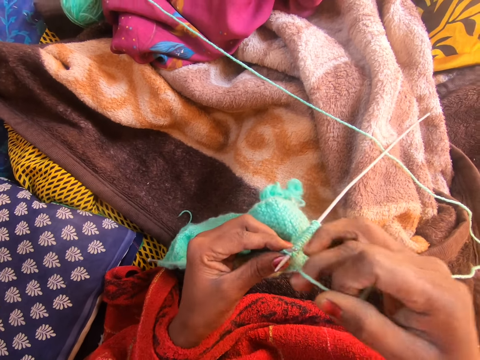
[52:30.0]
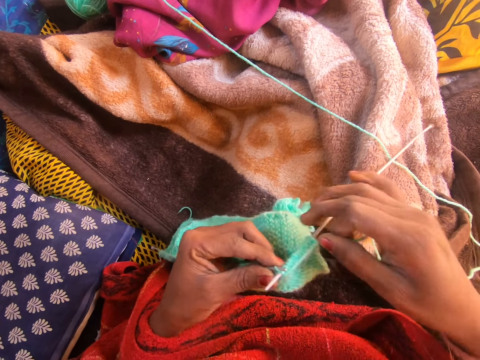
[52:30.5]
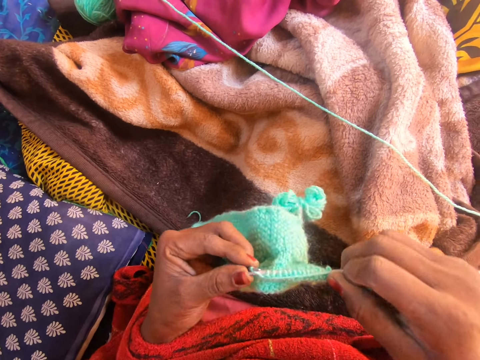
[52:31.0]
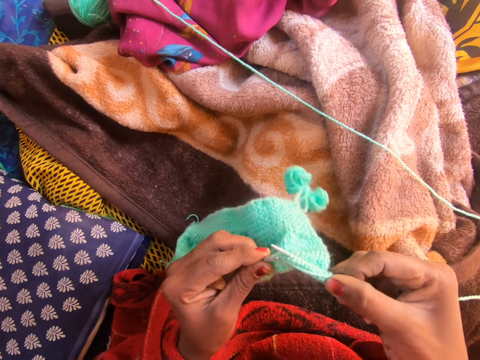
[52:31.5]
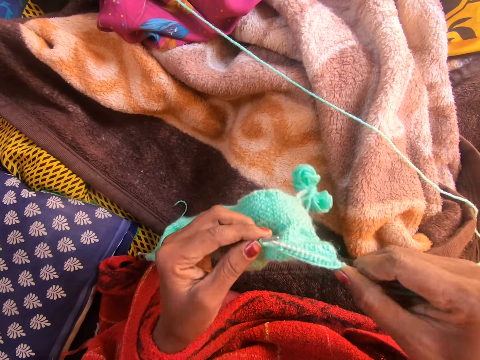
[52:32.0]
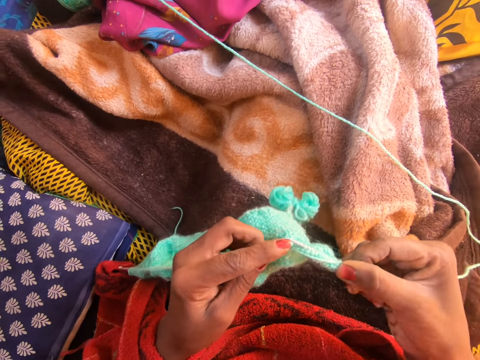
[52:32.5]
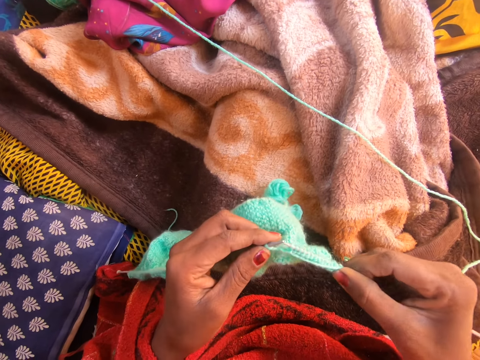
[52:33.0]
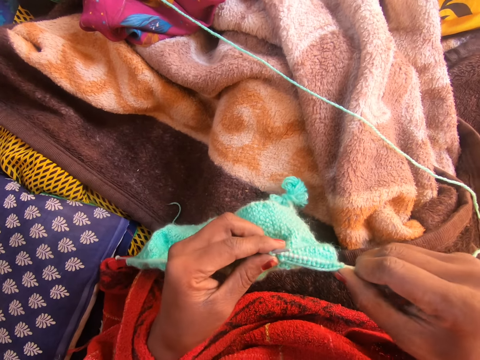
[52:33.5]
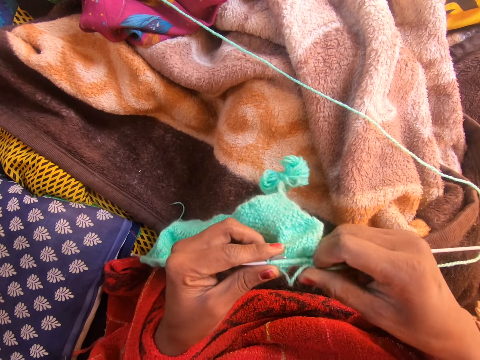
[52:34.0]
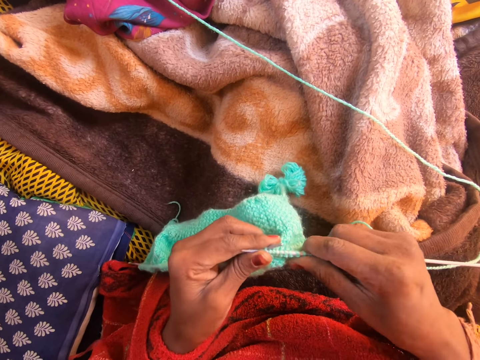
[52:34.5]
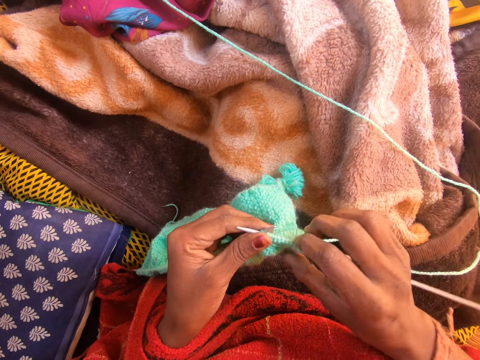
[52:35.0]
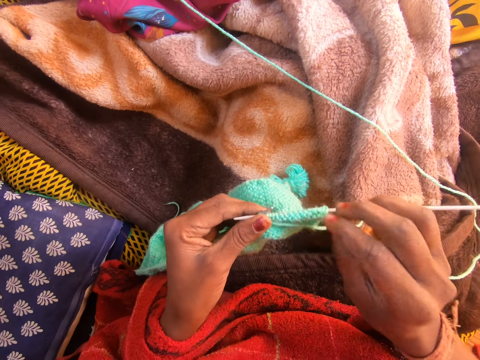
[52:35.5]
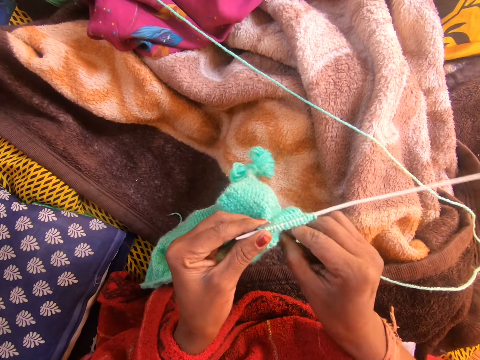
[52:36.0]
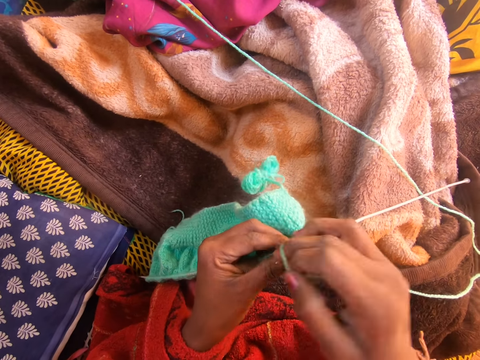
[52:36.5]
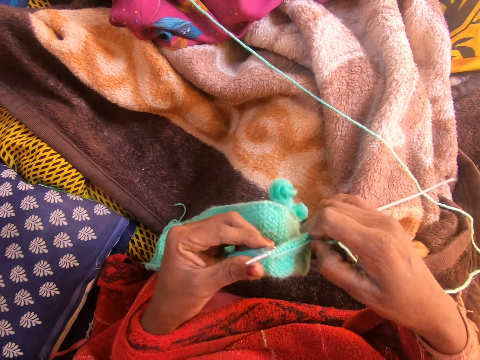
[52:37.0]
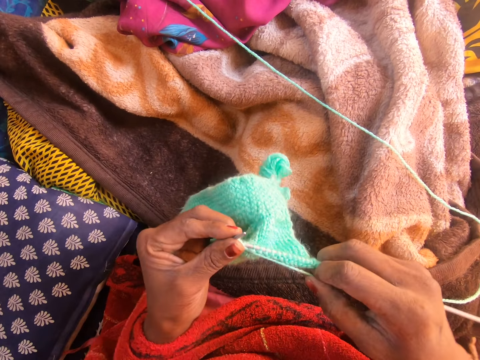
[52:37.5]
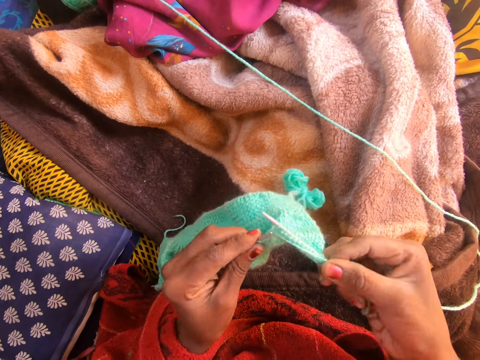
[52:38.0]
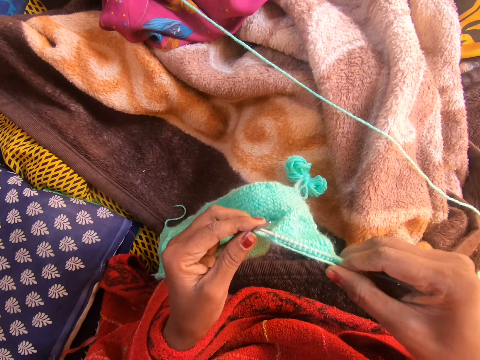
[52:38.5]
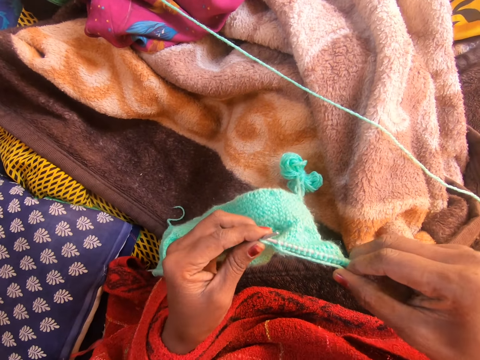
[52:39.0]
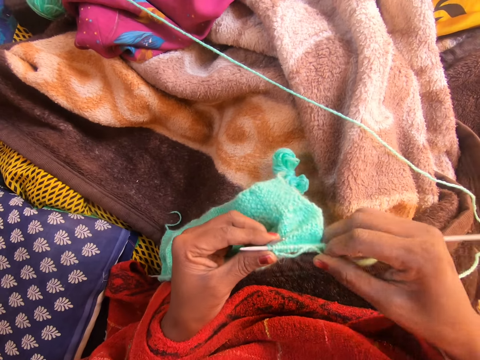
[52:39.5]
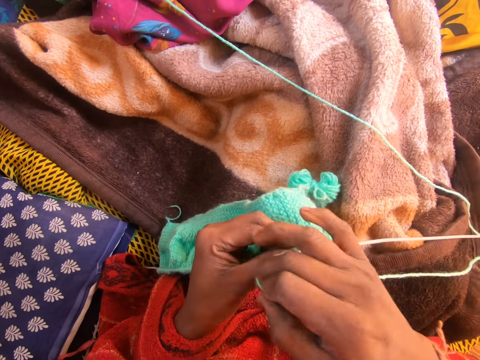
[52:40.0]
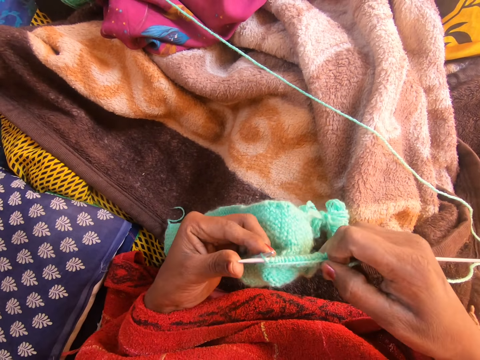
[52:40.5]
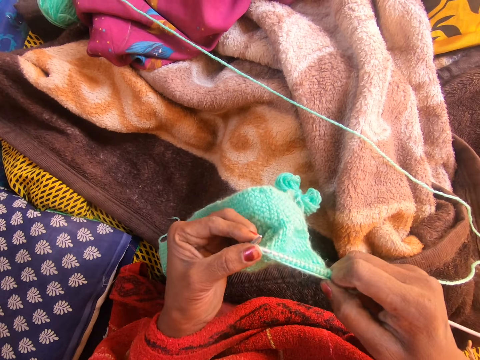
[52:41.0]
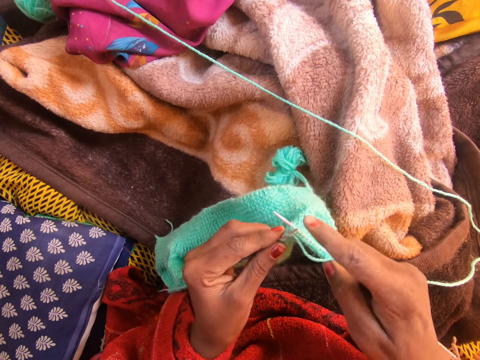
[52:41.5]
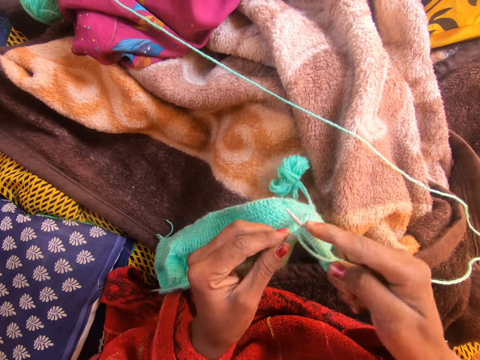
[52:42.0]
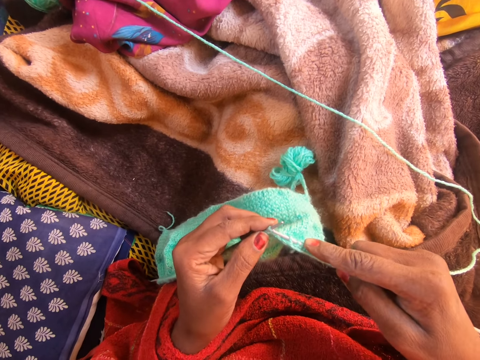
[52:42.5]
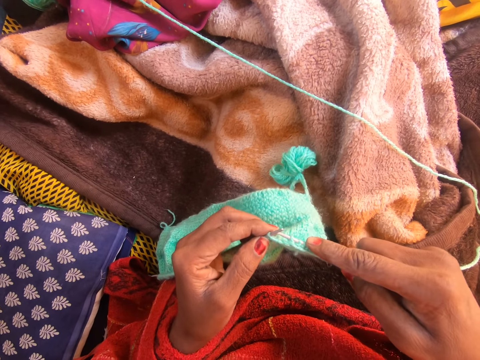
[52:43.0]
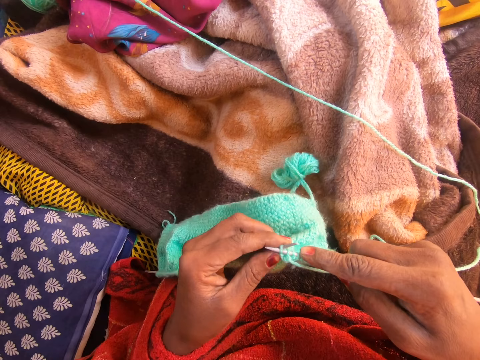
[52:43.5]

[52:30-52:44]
The camera wearer loops the yarn on a knitting needle. They hold the knitting needle. They knit the fabric with the knitting needle. They move the fabric on the knitting needle. They hold the yarn. They loop the yarn on the knitting needle. They hold the knitting needle. They knit the fabric with the knitting needle. They loop the yarn on the knitting needle. They hold the knitting needle. They knit the fabric with the knitting needle.

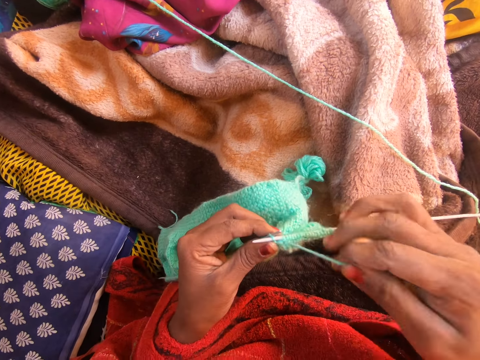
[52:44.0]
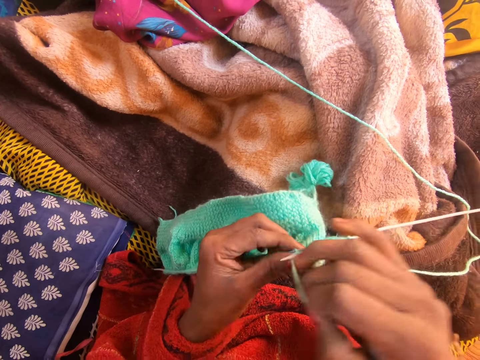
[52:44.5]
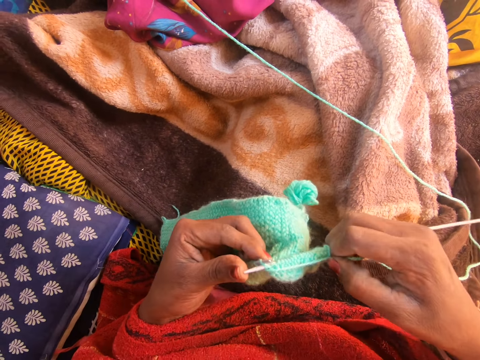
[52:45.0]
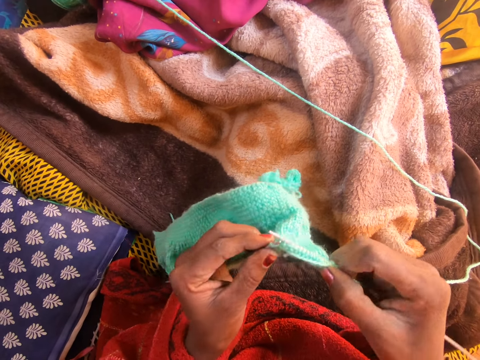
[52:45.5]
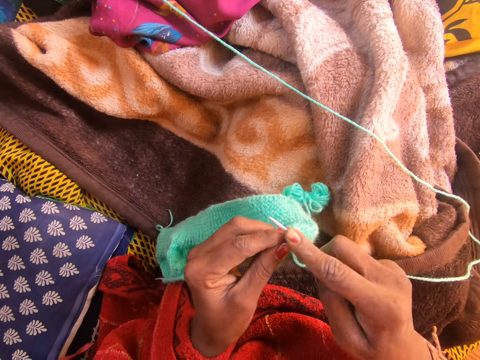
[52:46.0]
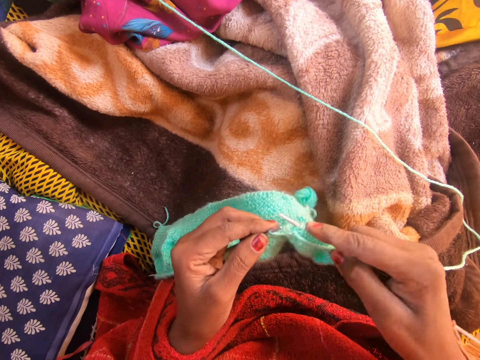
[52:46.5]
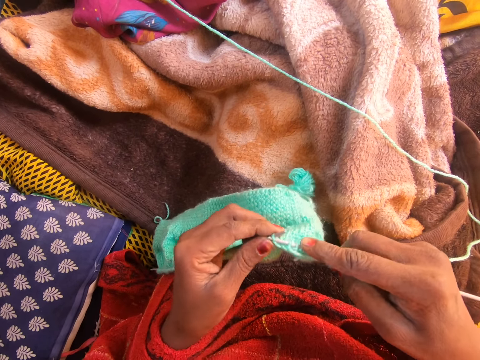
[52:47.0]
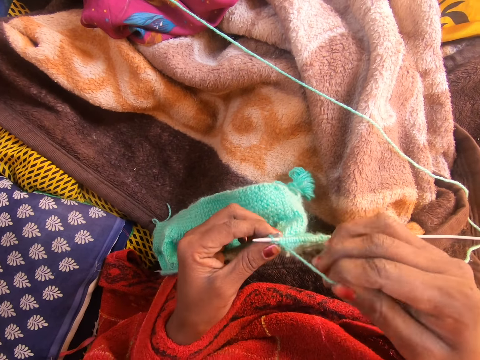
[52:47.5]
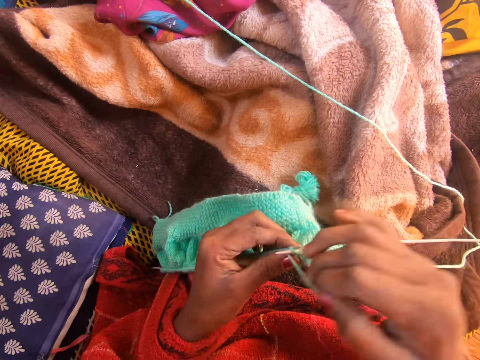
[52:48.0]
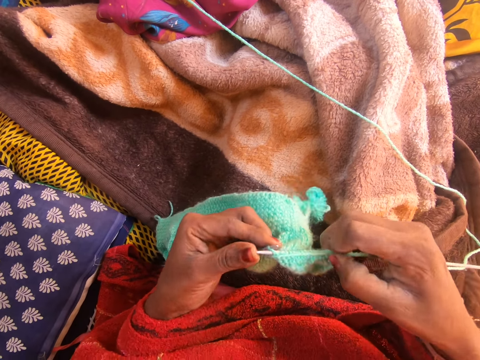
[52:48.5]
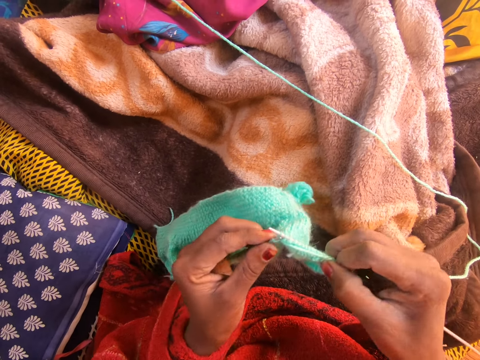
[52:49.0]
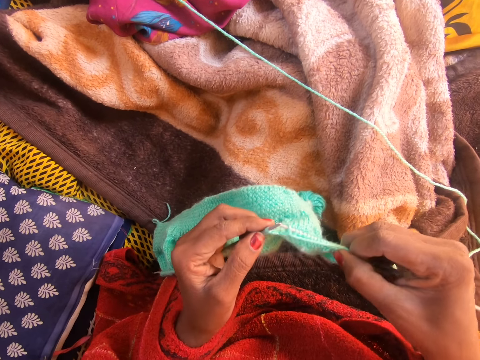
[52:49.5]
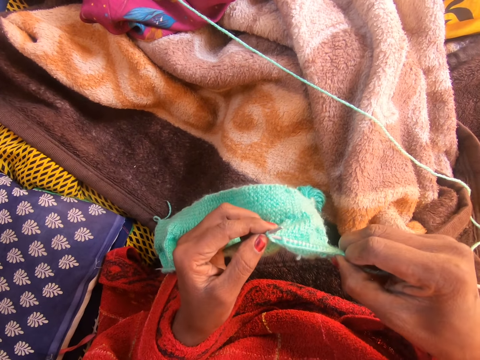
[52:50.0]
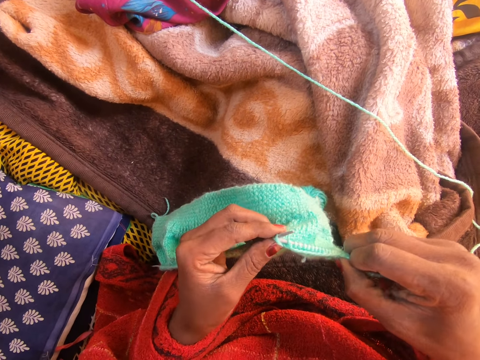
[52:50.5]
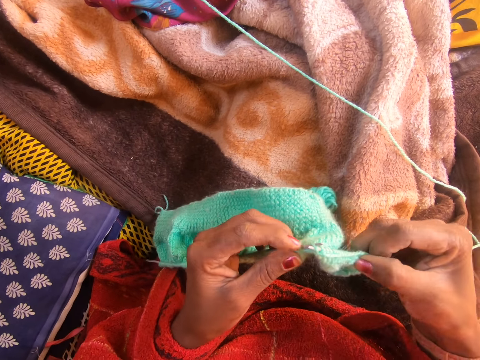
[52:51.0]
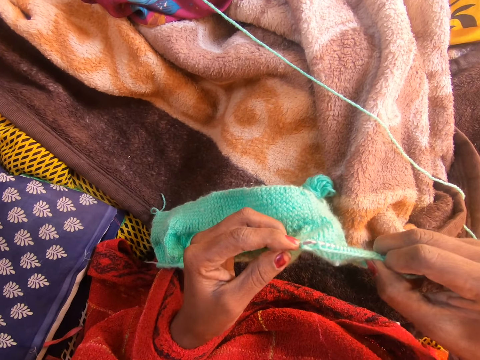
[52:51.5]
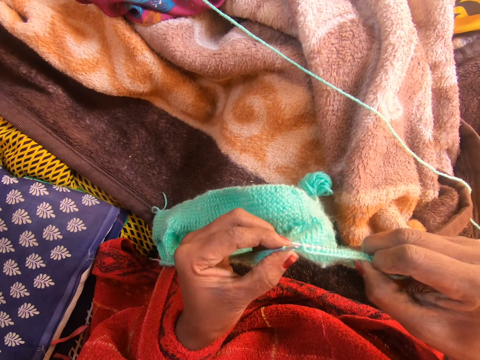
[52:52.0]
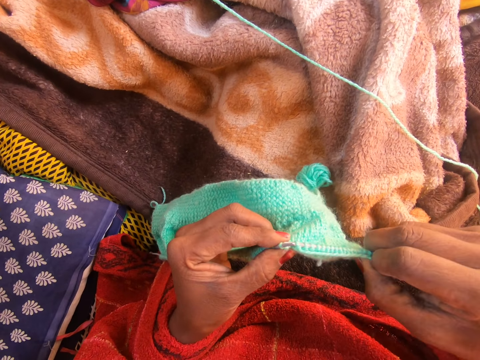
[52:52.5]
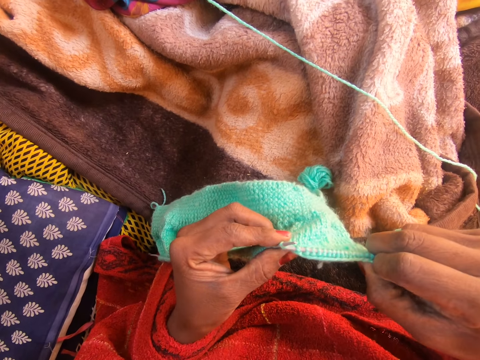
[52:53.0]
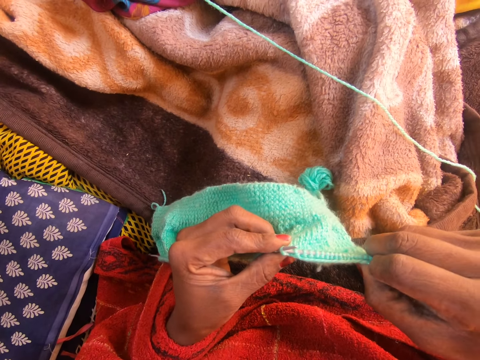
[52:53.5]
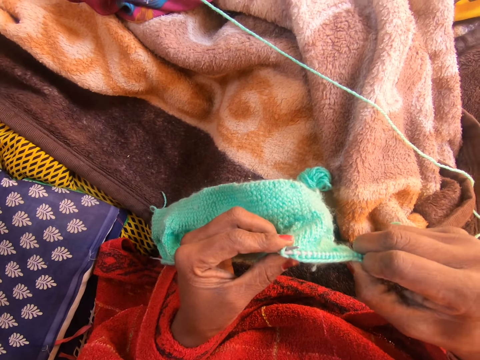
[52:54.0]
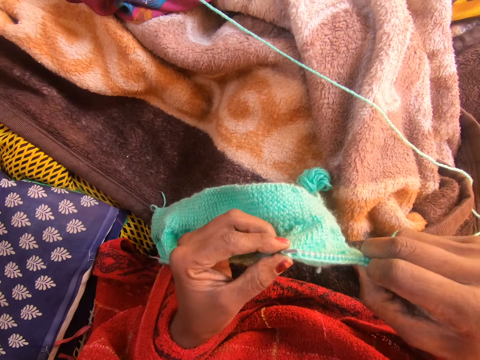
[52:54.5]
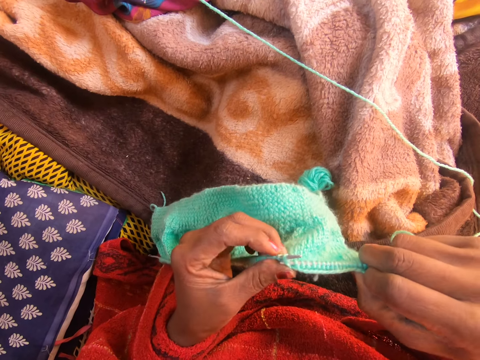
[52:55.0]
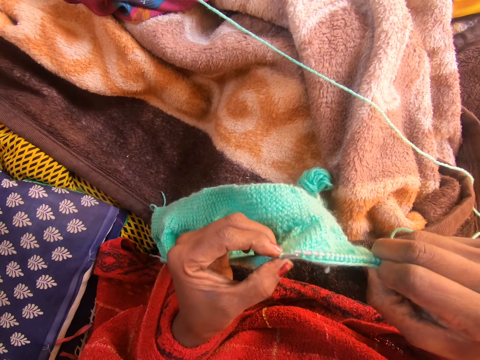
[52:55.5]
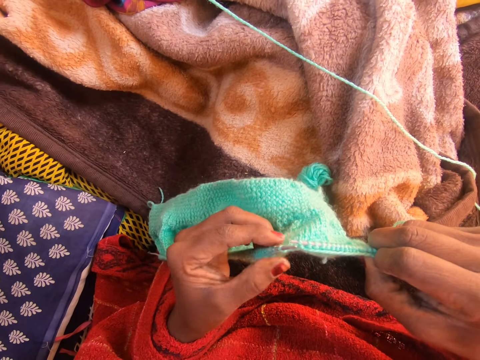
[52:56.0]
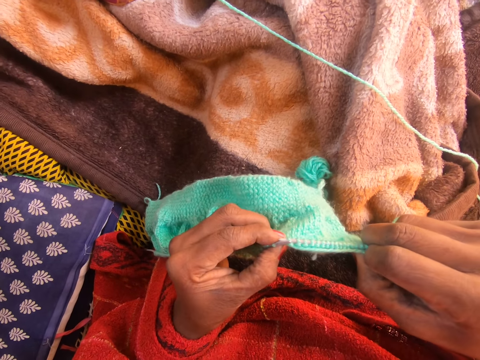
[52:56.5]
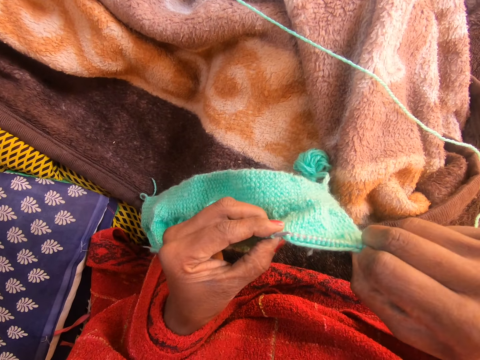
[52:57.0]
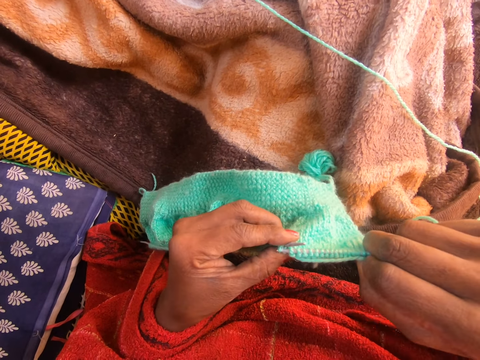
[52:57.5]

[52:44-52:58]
The camera wearer loops the yarn on a knitting needle. They hold the knitting needle. They knit the fabric with the knitting needle. They loop the yarn on the knitting needle. They hold the knitting needle. They knit the fabric with the knitting needle.
